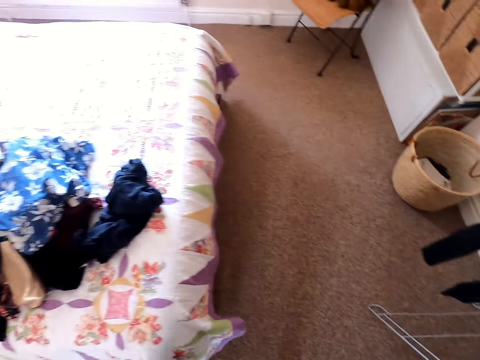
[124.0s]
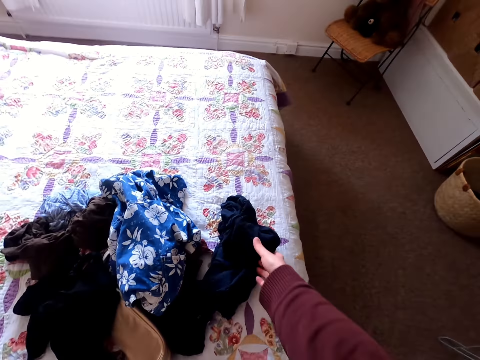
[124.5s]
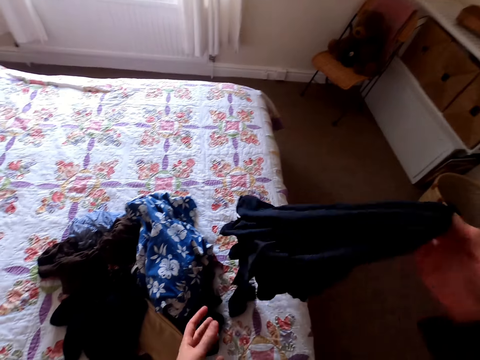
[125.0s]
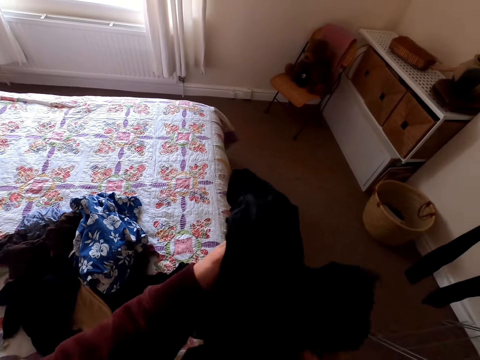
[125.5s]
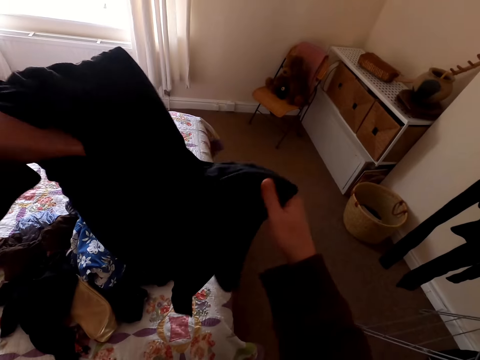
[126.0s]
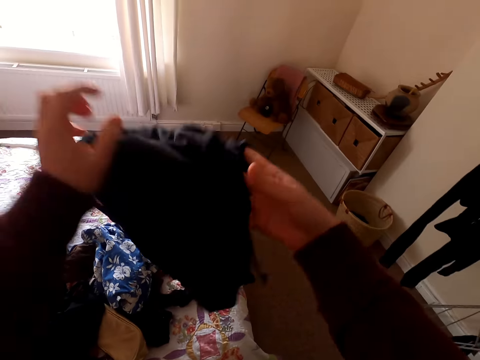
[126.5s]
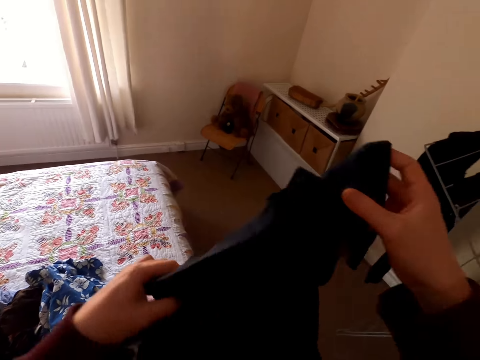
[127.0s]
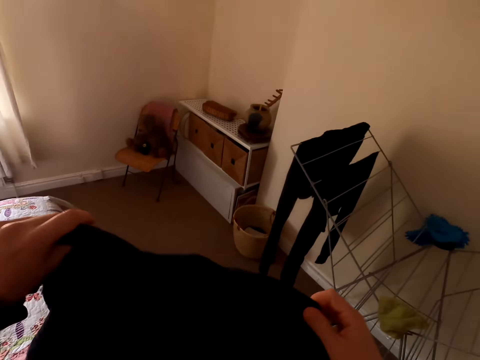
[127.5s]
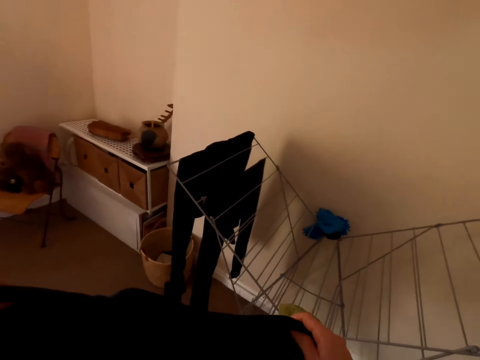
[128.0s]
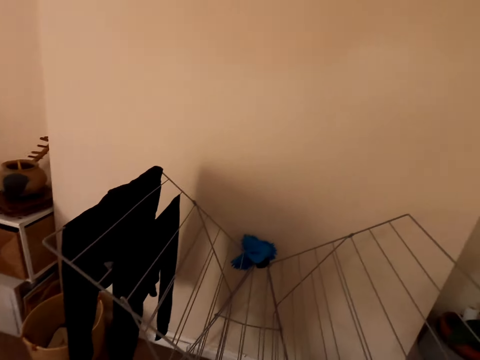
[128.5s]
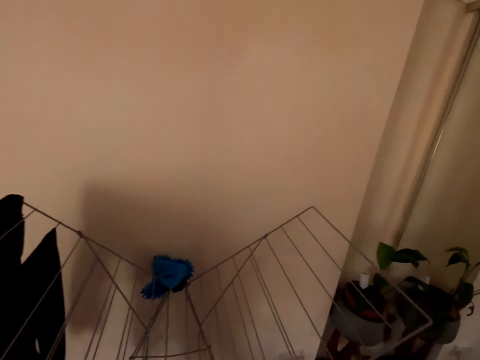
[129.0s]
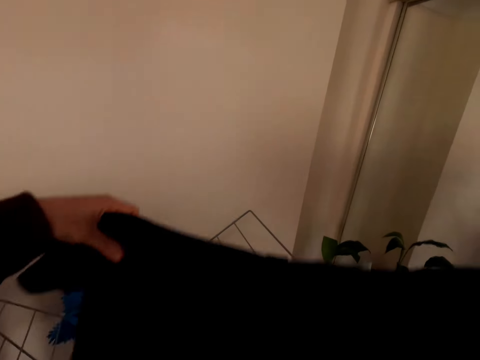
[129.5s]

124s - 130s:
The camera wearer picks a cloth from the bed. They unfold the cloth.

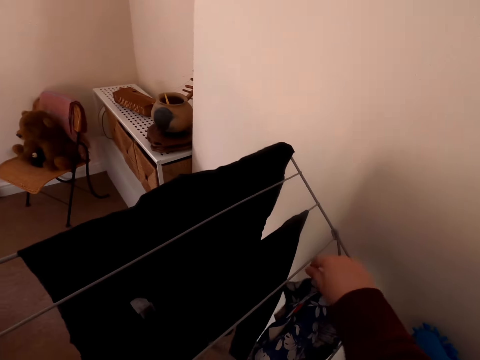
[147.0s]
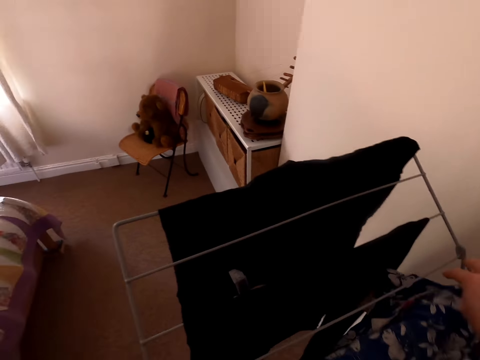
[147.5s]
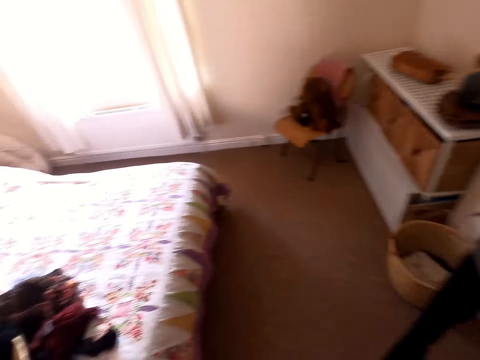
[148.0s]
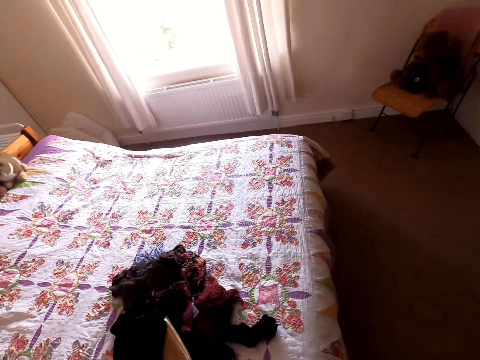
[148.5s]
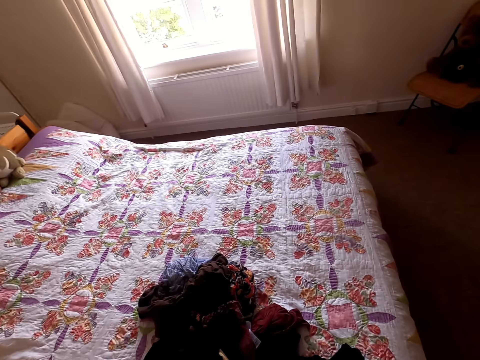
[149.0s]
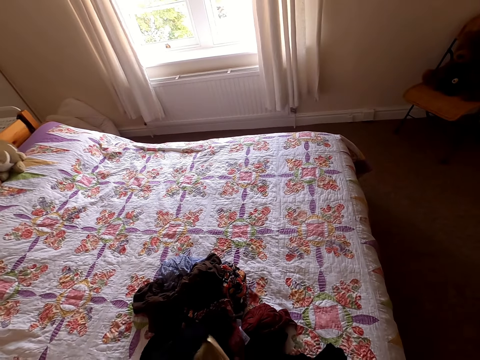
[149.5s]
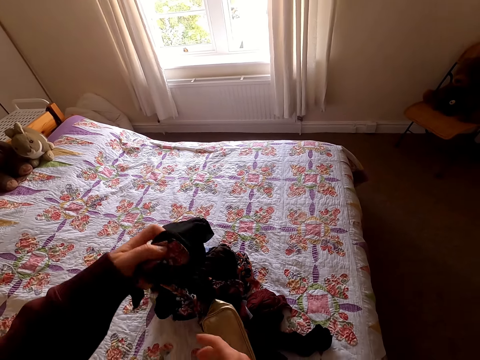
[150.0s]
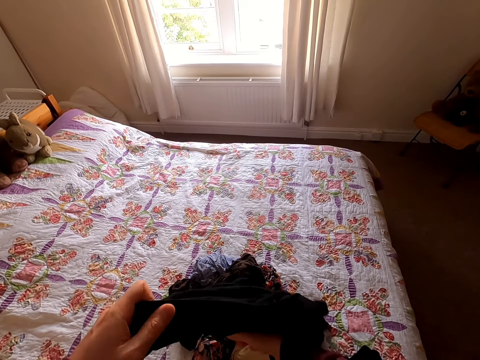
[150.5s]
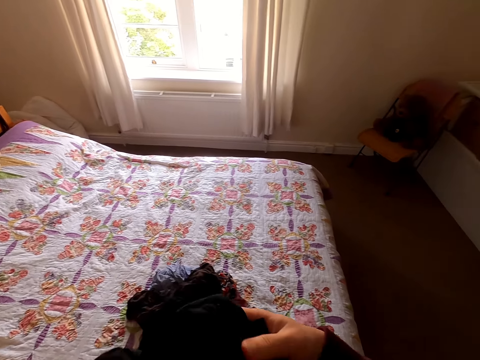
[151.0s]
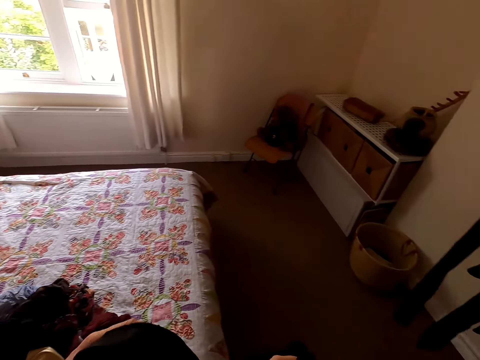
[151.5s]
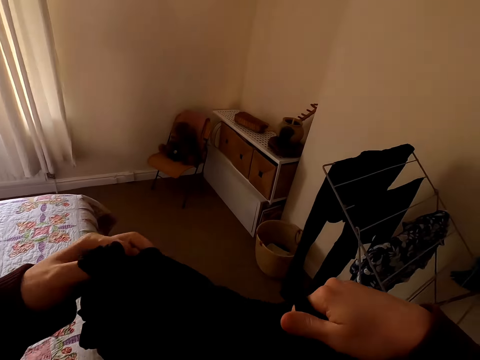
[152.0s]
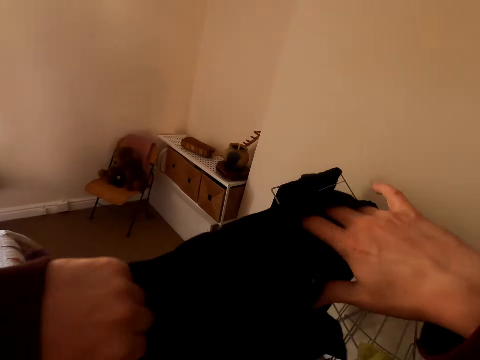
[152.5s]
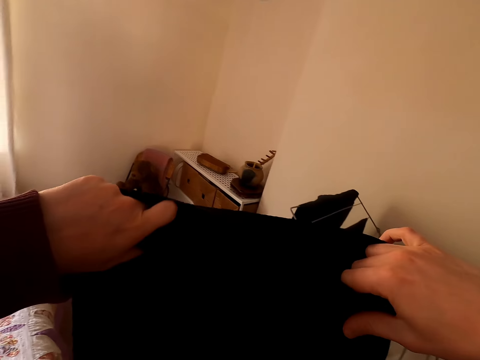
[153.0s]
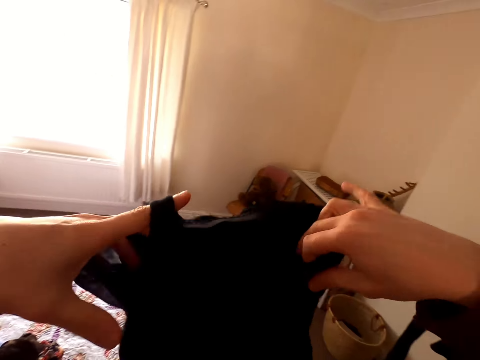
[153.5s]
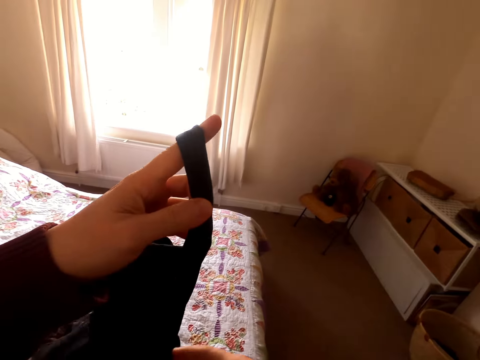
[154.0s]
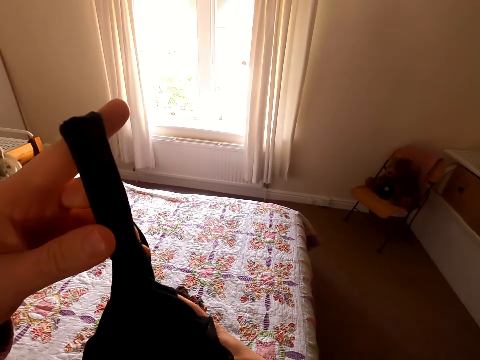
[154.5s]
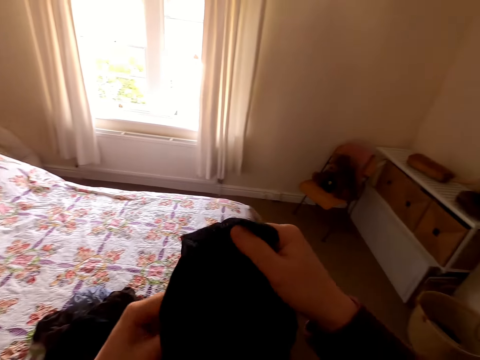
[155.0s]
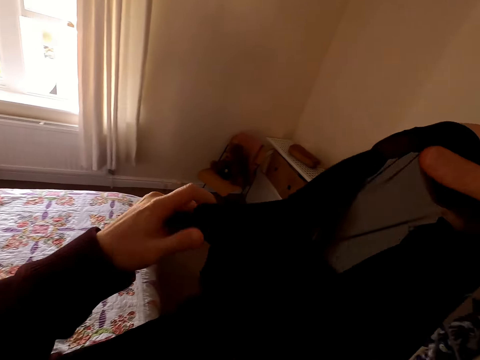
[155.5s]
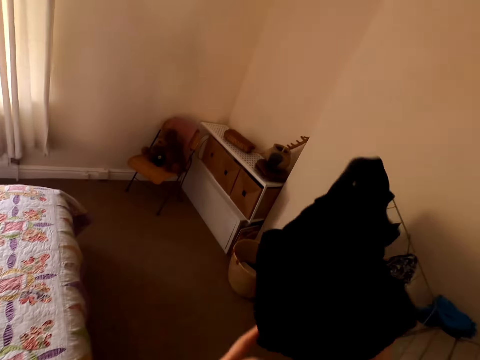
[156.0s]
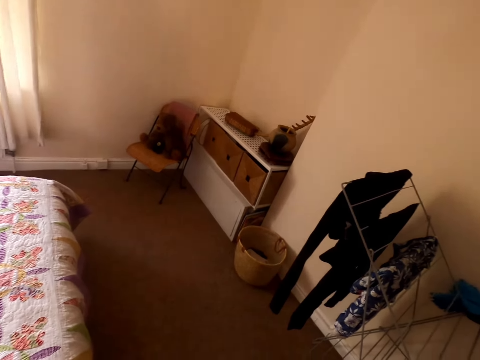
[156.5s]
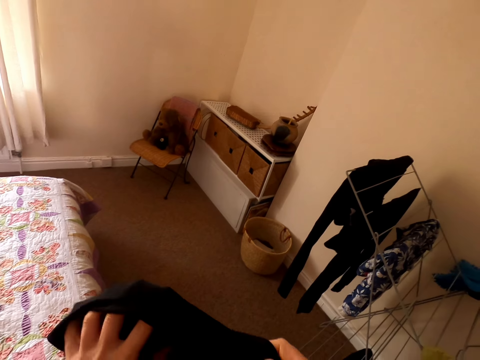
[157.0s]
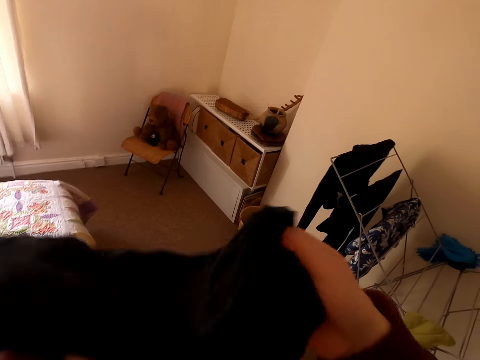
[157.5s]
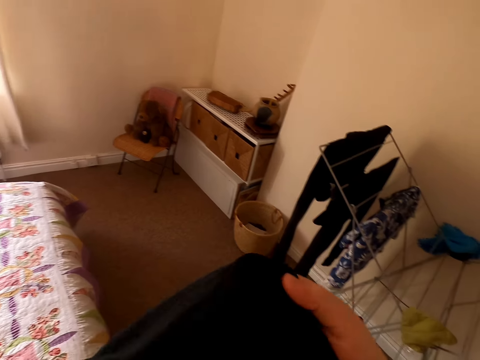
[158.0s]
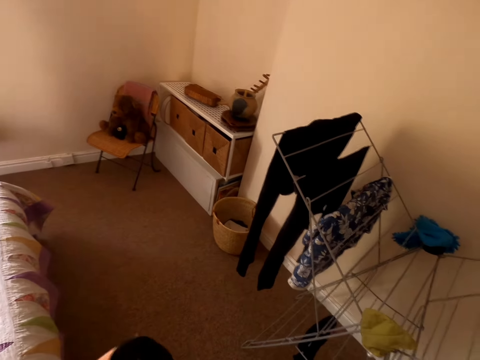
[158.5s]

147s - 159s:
The camera wearer places the cloth on the hanger. They turn around. They pick up a cloth. They stretch the cloth.

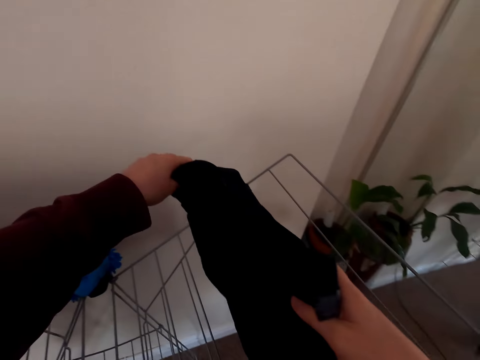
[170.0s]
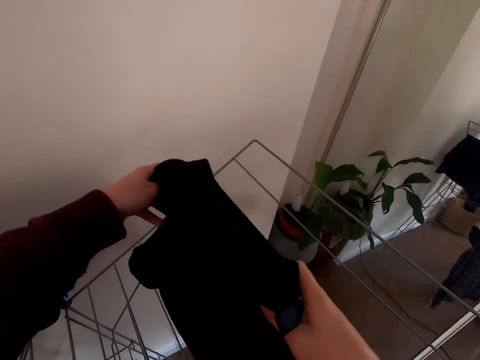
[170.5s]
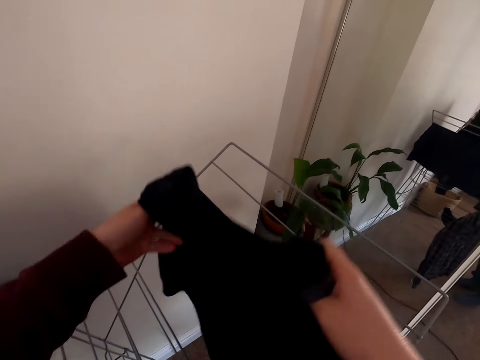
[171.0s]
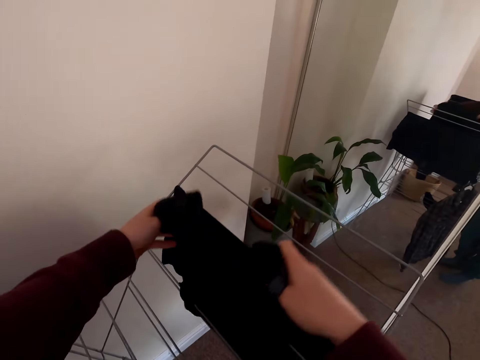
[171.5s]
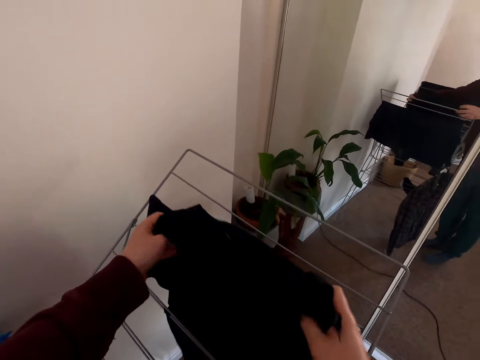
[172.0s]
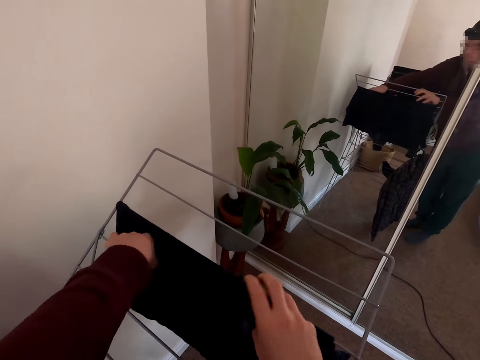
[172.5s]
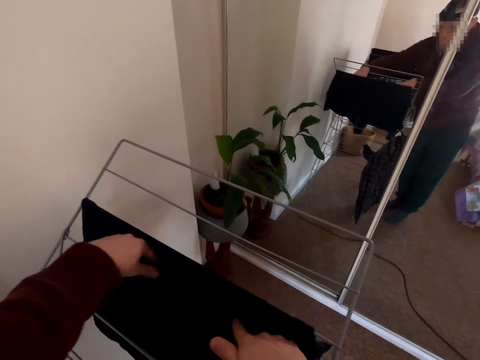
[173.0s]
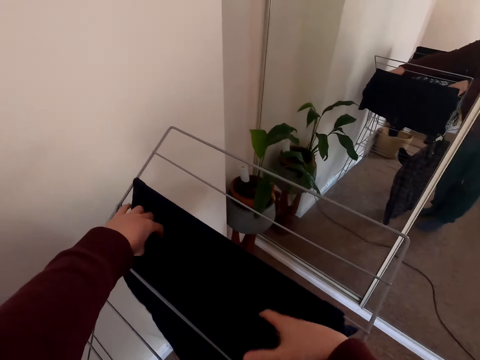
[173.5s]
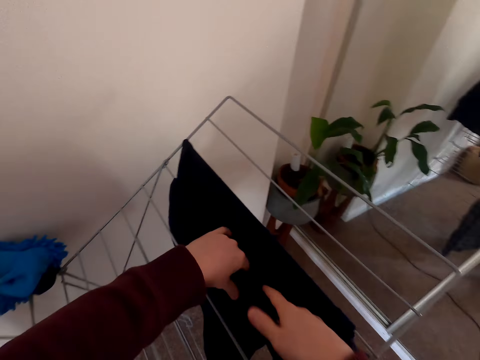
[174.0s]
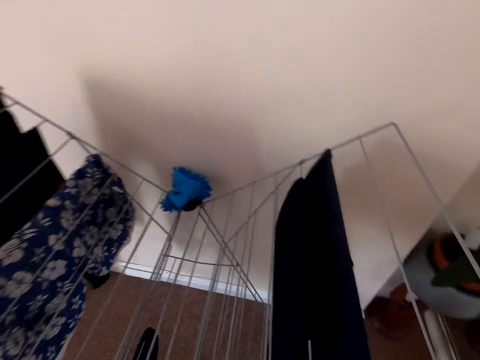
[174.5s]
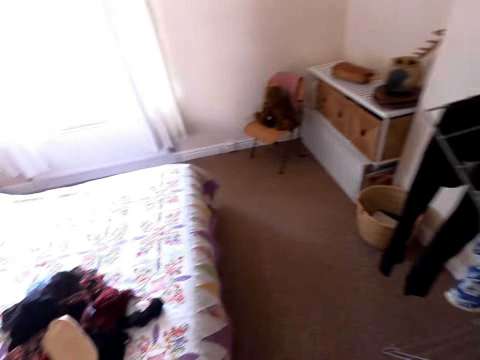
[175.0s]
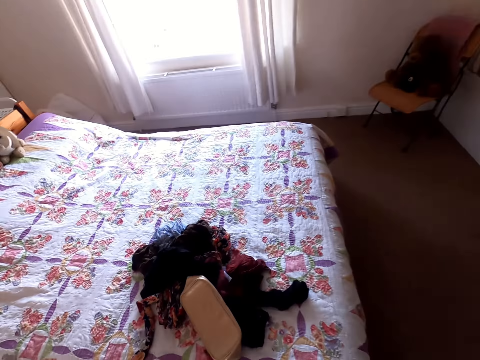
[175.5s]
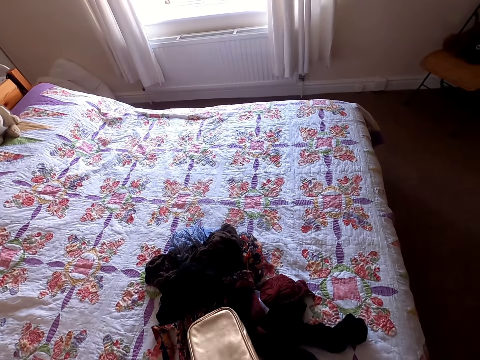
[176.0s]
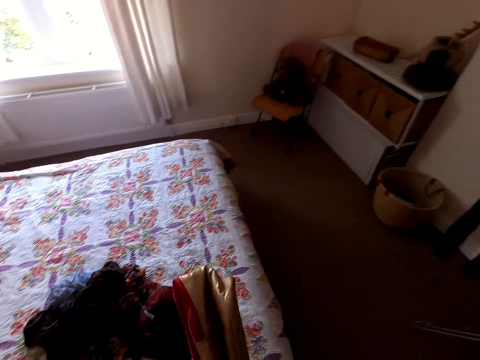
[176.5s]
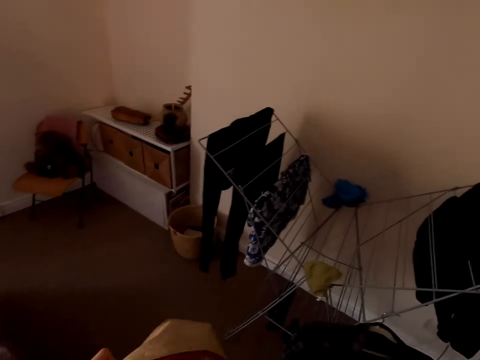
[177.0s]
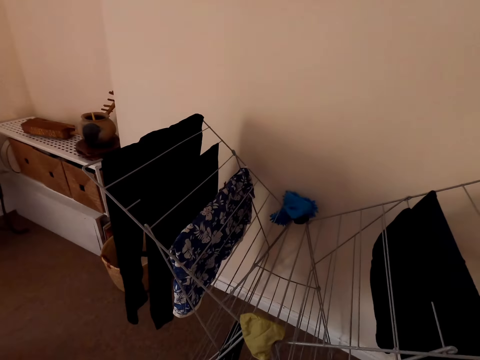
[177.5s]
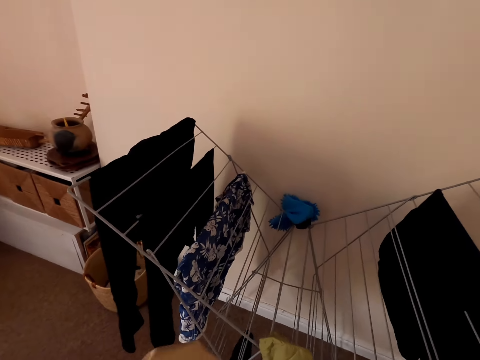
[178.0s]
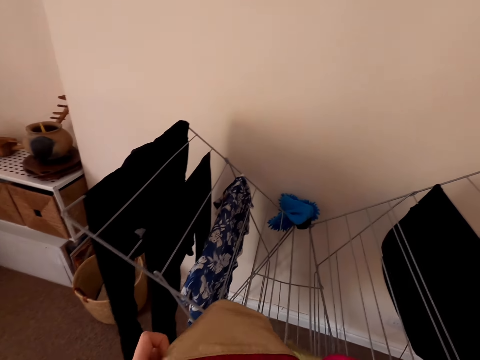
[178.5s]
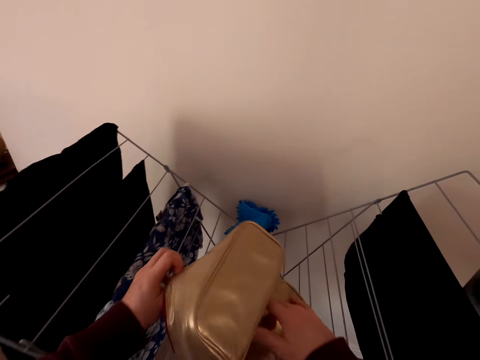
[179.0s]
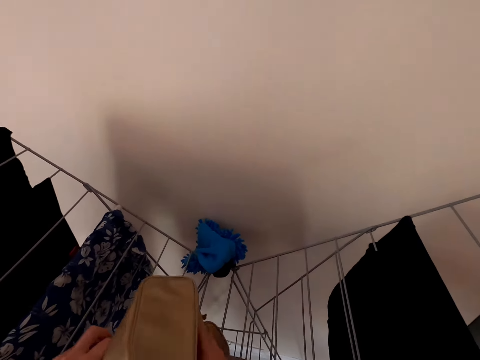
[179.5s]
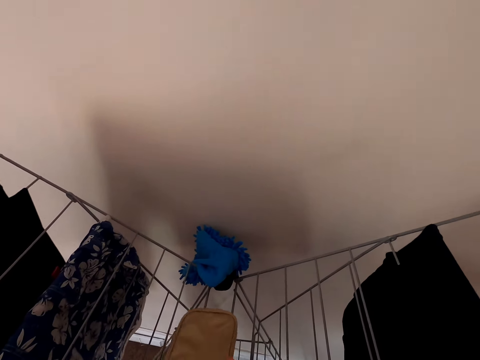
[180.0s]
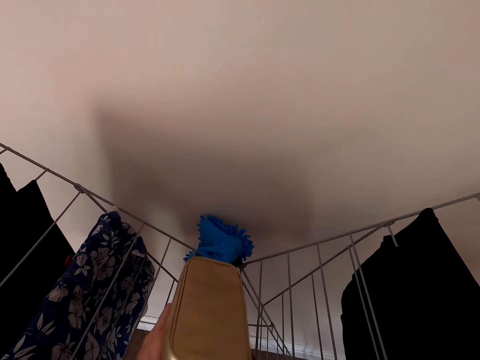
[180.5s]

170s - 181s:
The camera wearer puts the cloth on a rack. They turn around. They pick up a handbag. They put the handbag on the rack.
